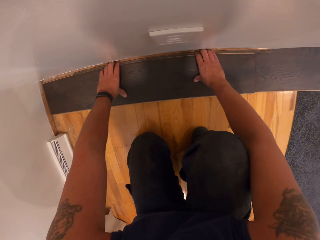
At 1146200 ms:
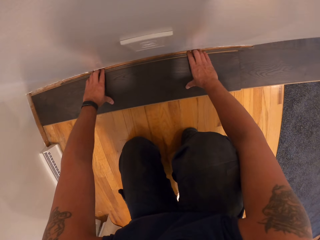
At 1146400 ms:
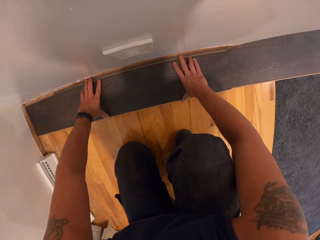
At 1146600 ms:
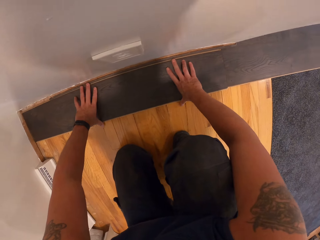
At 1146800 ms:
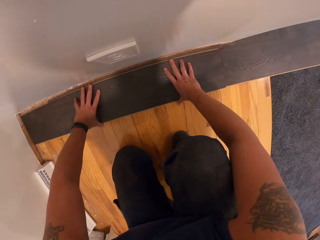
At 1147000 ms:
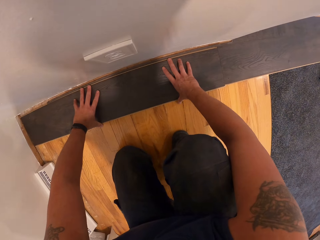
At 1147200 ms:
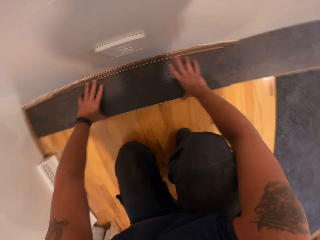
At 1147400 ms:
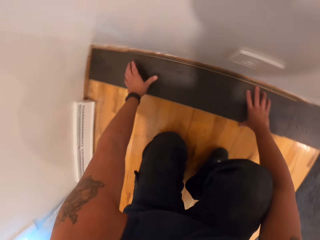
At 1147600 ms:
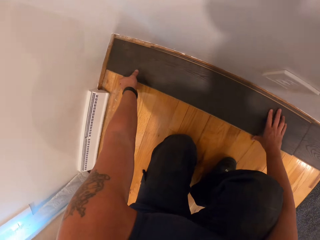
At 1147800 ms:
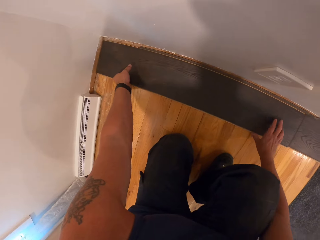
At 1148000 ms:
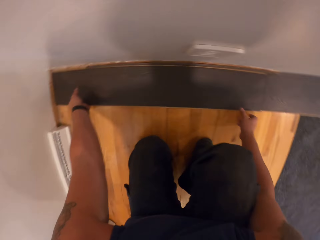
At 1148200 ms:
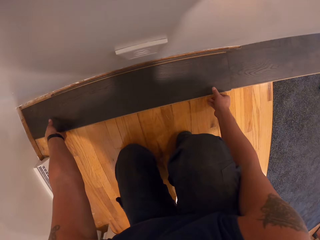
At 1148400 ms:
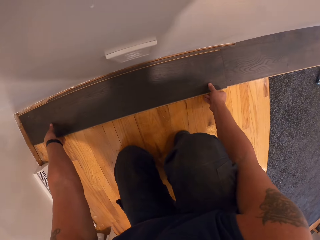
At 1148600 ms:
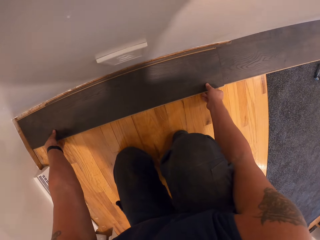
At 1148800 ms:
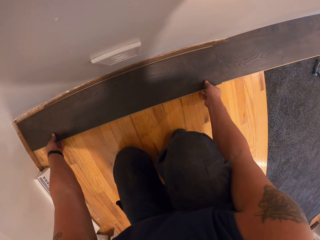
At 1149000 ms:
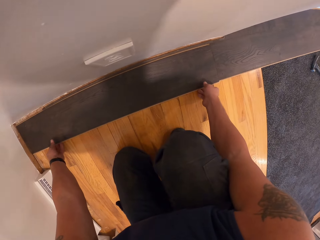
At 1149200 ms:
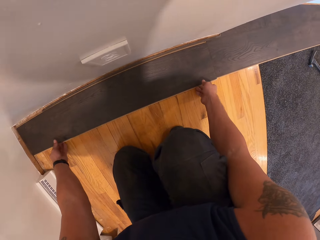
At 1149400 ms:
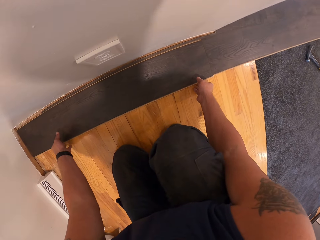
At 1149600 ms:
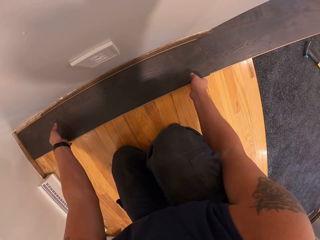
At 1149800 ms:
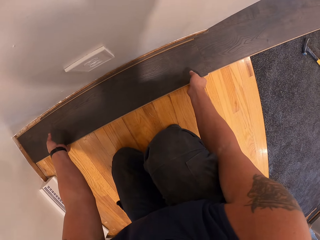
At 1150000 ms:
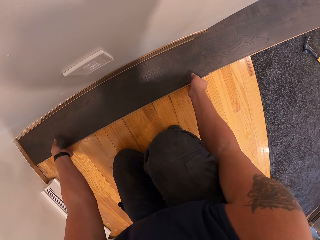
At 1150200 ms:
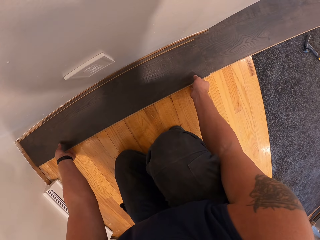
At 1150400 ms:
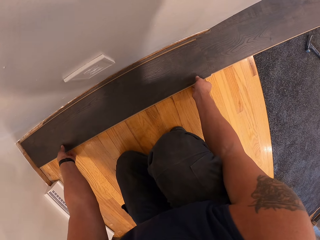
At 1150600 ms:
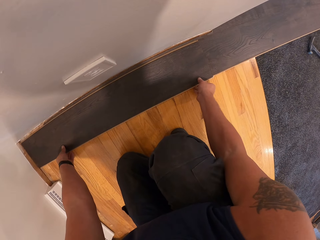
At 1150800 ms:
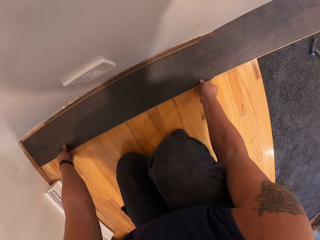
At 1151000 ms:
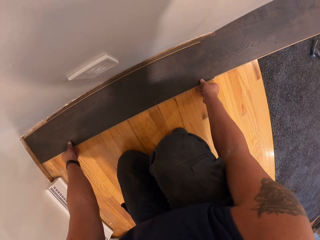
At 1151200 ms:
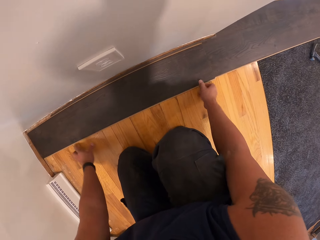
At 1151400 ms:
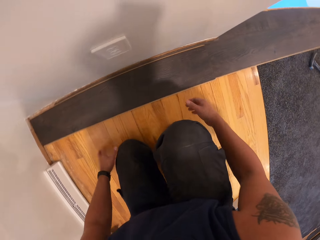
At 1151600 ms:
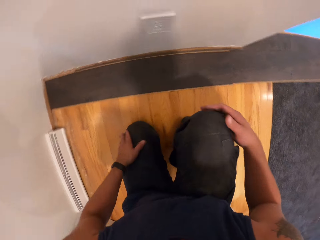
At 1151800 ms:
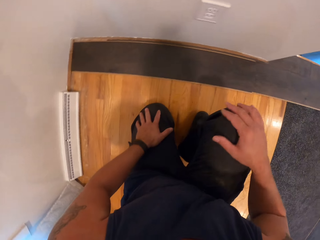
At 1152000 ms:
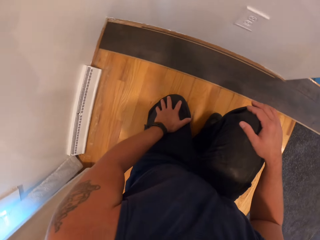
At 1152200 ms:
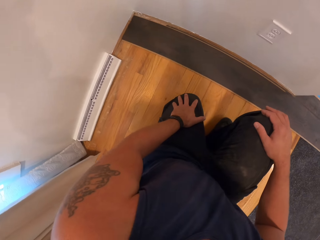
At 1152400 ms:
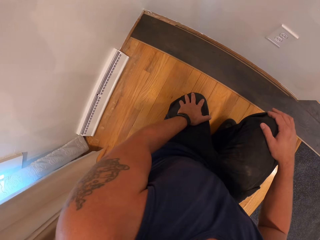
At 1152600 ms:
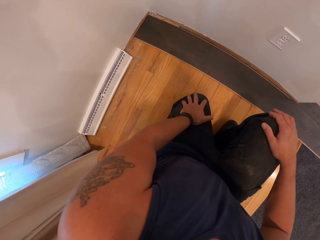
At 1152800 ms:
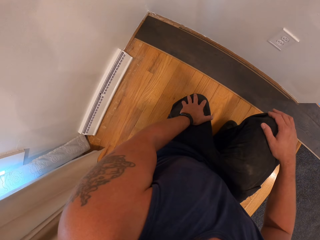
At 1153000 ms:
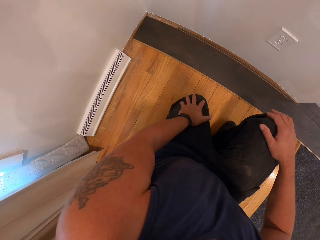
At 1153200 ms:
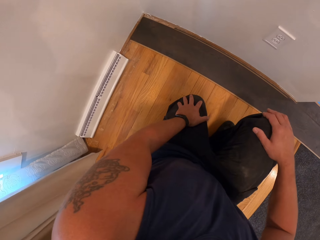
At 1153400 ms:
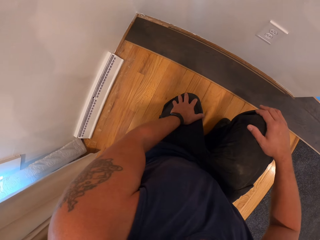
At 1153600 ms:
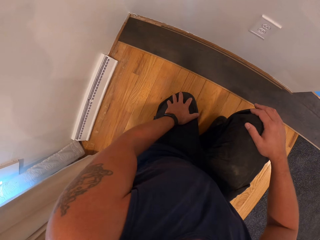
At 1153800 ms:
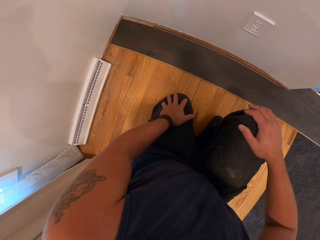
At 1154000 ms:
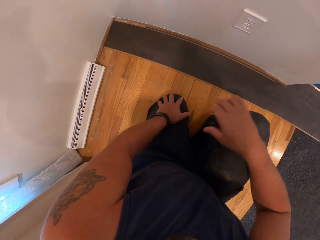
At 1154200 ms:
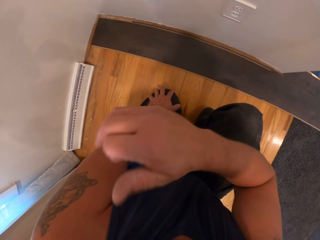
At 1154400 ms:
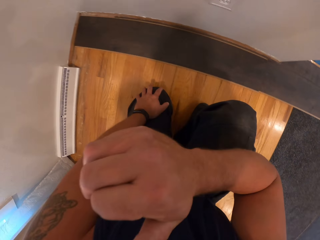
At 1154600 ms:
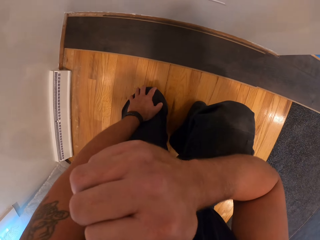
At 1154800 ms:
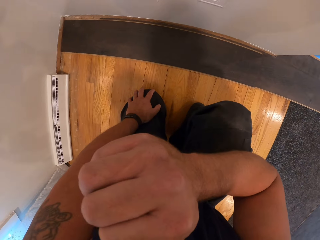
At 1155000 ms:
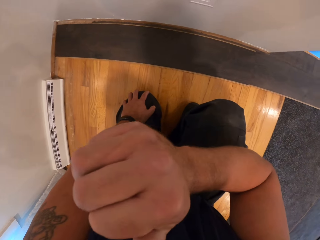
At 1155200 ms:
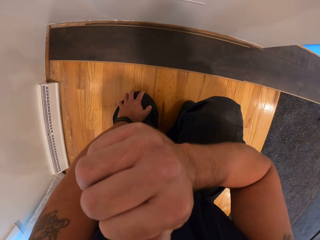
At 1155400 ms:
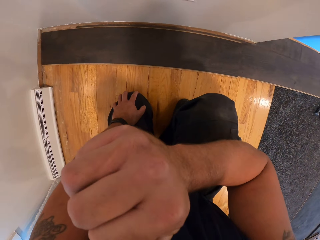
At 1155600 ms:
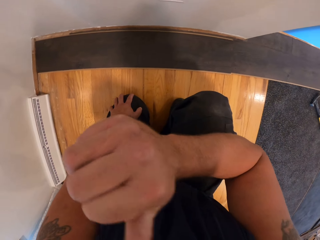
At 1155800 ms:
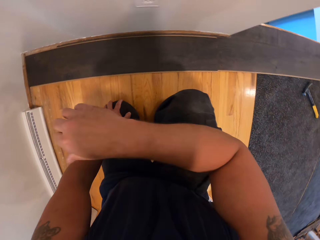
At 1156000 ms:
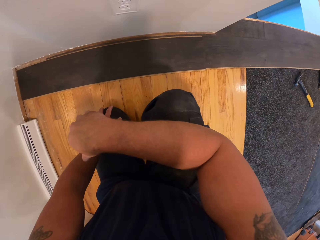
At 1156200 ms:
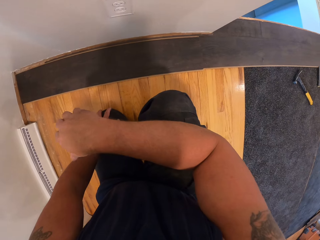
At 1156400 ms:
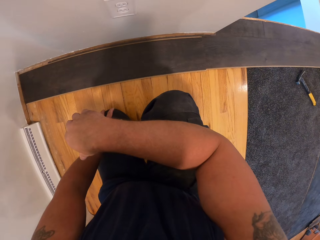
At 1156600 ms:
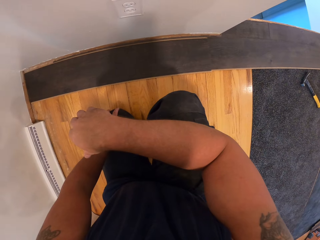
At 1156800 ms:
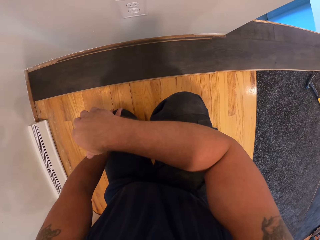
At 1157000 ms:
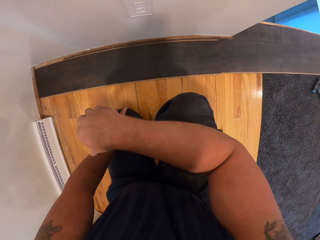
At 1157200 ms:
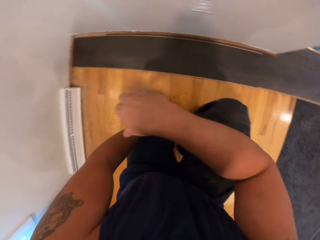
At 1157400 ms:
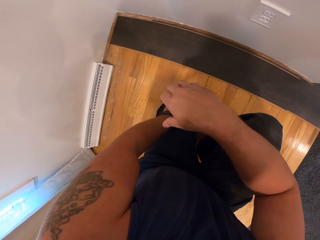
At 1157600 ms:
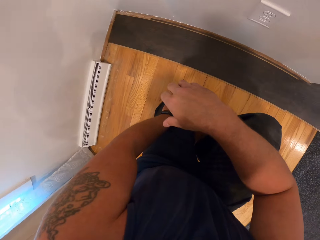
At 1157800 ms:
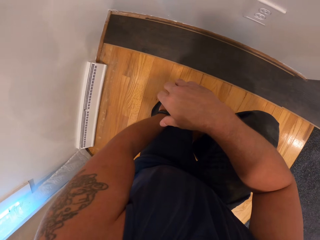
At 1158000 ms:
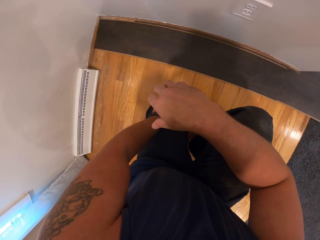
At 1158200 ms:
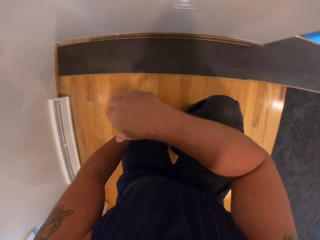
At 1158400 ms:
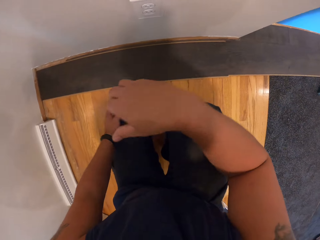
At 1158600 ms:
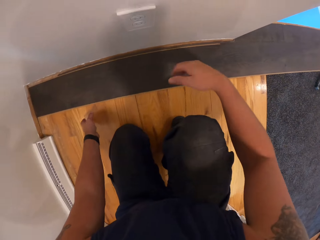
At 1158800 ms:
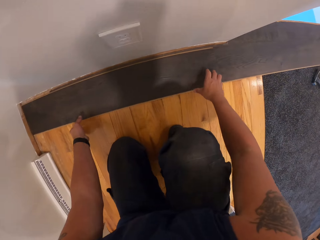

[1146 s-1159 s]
The camera wearer fits the floor tile on the floor. He holds his knees. He lifts his right hand. He touches his face. He lowers his right hand. He looks at the floor tile.

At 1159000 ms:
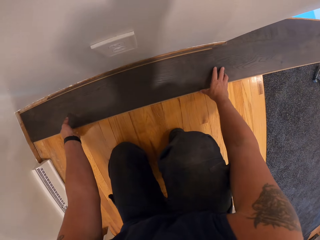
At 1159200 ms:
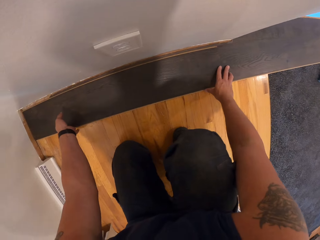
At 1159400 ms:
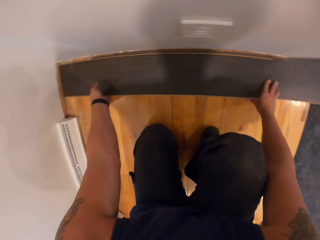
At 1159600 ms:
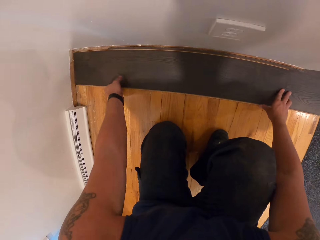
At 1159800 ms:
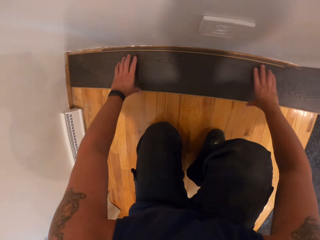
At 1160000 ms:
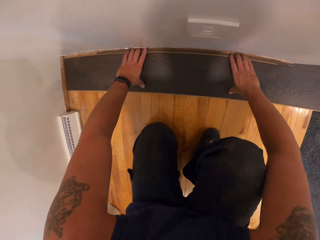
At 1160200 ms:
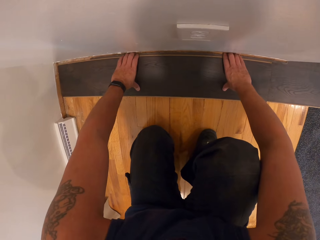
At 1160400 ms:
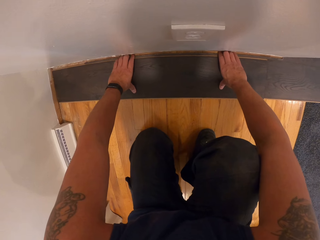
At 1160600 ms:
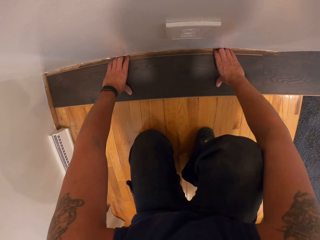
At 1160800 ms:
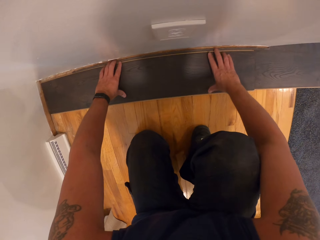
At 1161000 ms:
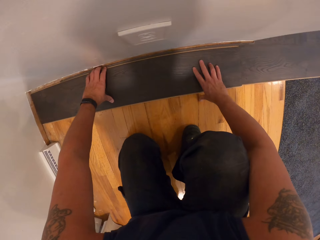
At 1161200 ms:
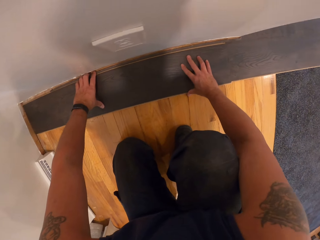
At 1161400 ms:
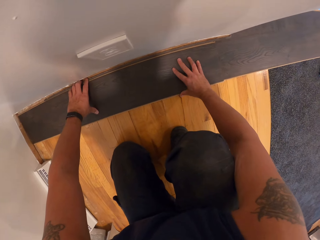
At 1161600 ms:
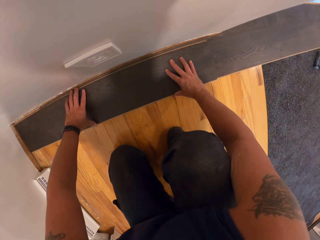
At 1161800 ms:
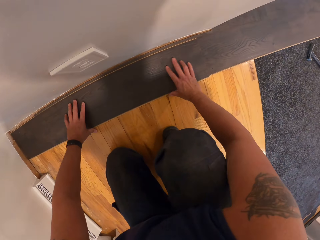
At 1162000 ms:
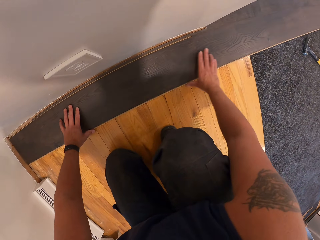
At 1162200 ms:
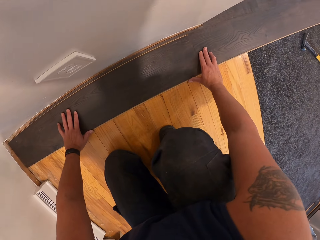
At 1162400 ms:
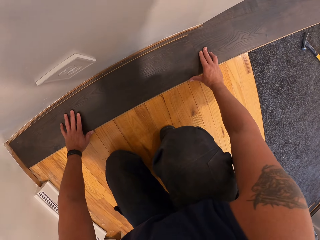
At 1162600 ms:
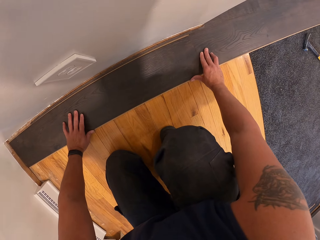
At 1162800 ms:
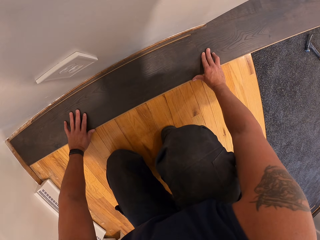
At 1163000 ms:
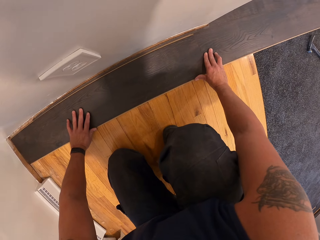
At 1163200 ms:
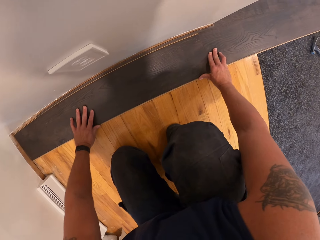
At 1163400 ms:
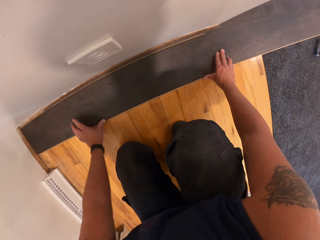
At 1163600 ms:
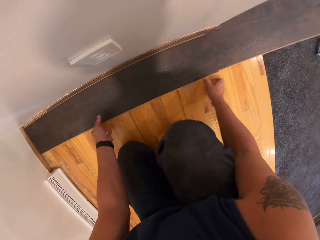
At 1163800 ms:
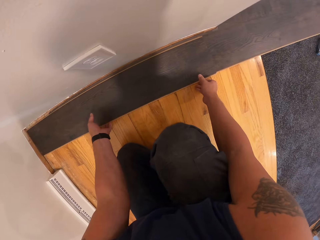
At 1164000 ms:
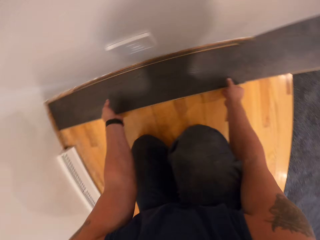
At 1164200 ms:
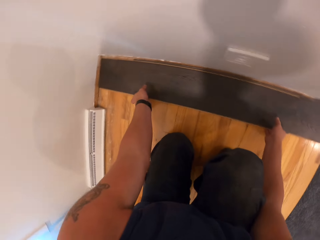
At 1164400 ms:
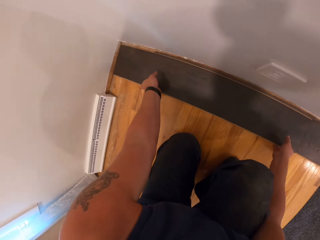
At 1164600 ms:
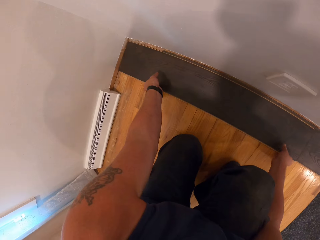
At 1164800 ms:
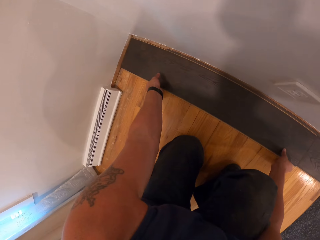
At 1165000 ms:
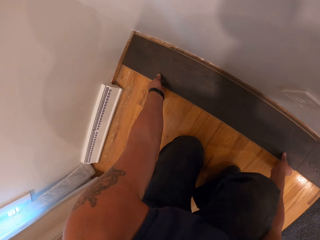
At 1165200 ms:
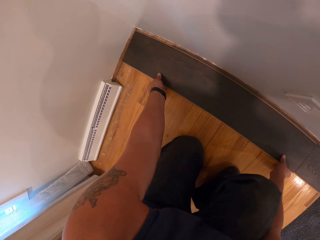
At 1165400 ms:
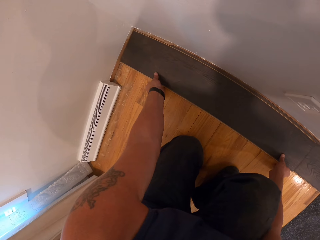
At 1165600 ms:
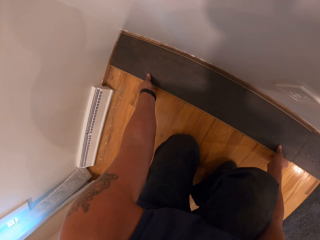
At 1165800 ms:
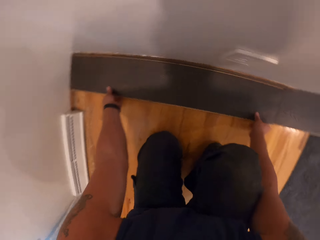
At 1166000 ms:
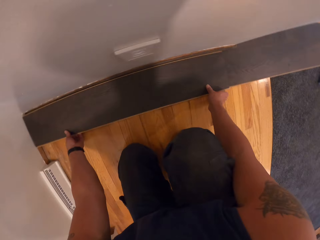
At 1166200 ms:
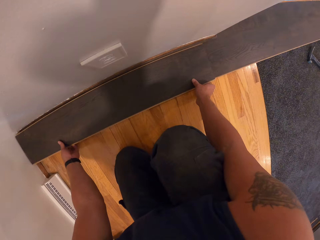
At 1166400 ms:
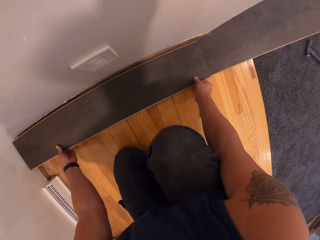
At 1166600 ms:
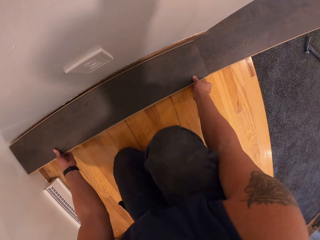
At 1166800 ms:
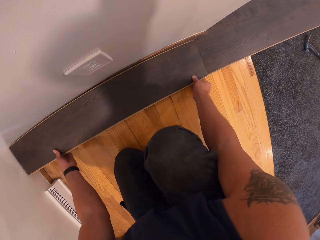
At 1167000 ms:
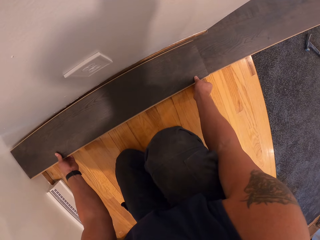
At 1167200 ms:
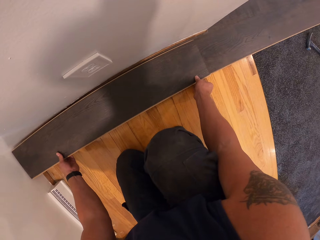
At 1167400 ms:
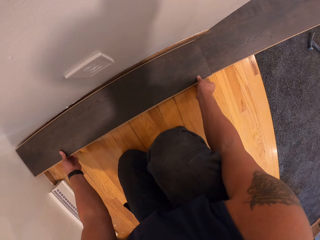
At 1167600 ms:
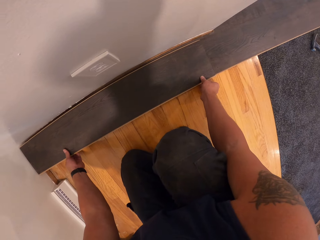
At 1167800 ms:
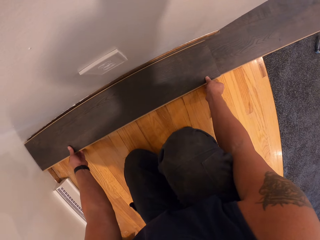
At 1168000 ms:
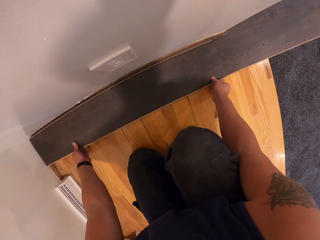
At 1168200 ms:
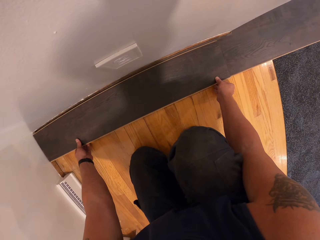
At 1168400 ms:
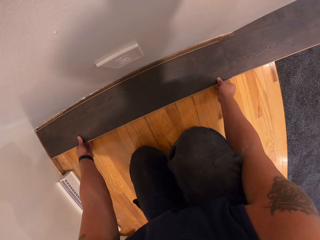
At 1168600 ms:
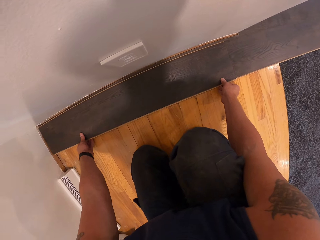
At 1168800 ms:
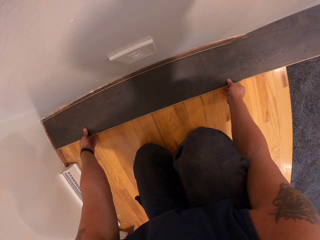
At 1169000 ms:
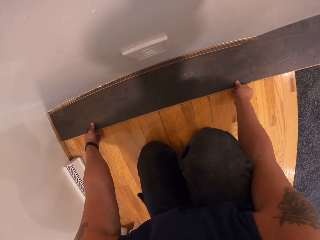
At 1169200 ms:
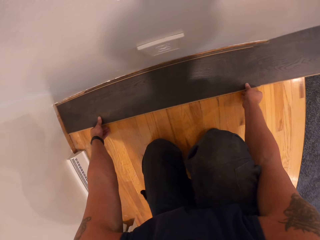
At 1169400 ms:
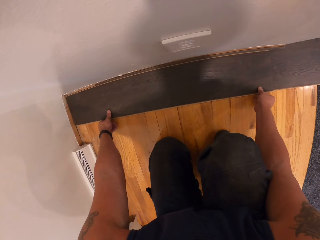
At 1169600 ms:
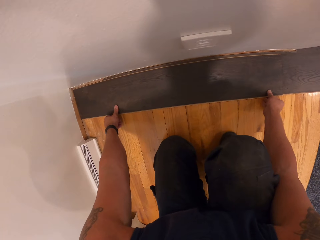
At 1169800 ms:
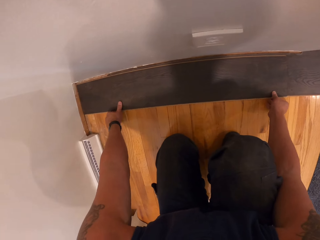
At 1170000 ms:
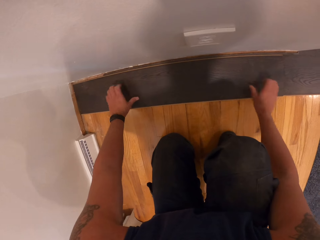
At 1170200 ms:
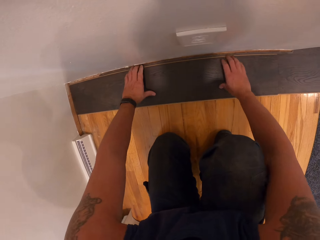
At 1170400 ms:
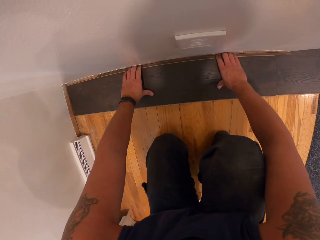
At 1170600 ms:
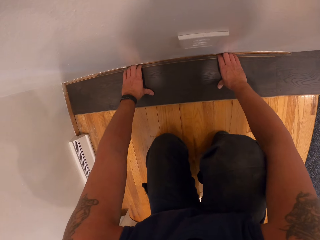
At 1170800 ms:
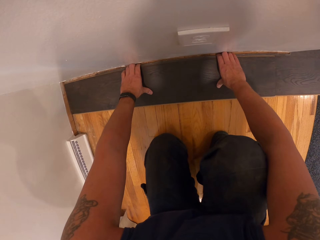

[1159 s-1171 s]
The camera wearer fits the floor tile on the floor.
